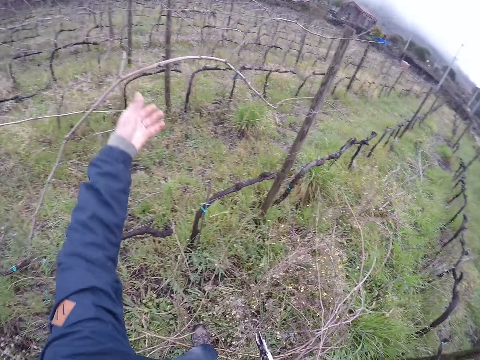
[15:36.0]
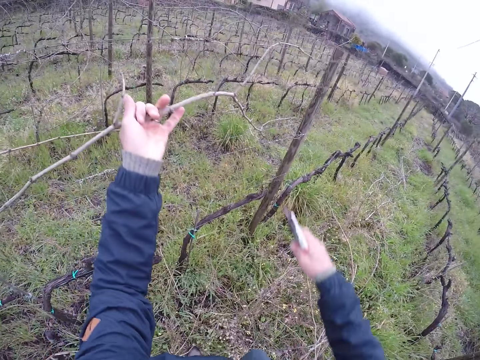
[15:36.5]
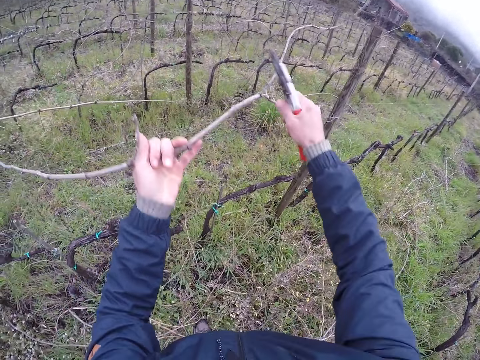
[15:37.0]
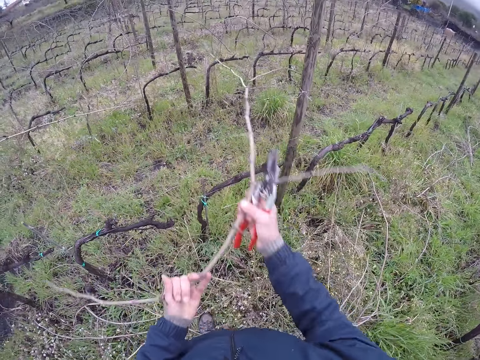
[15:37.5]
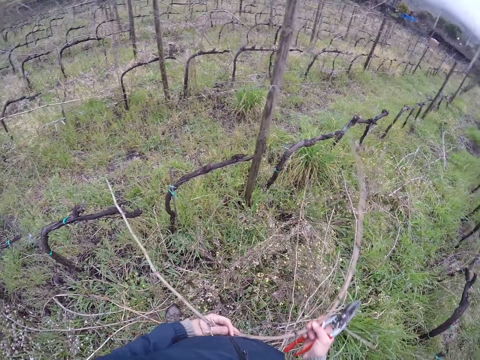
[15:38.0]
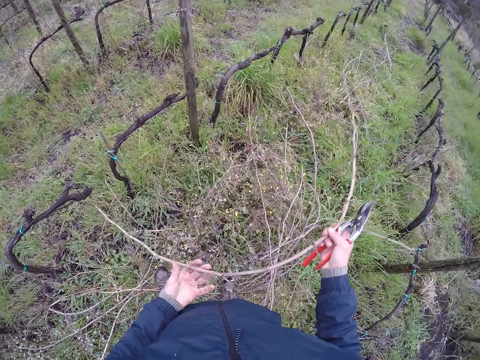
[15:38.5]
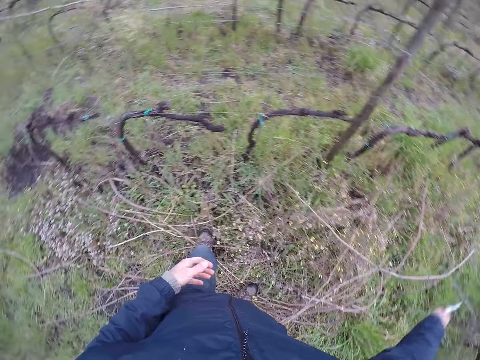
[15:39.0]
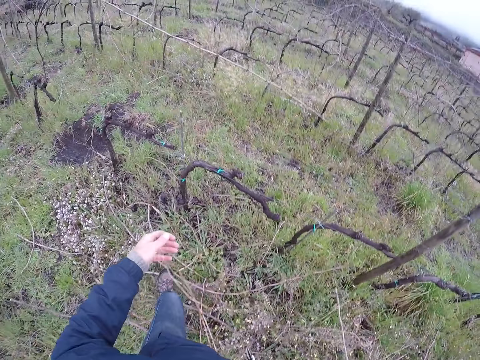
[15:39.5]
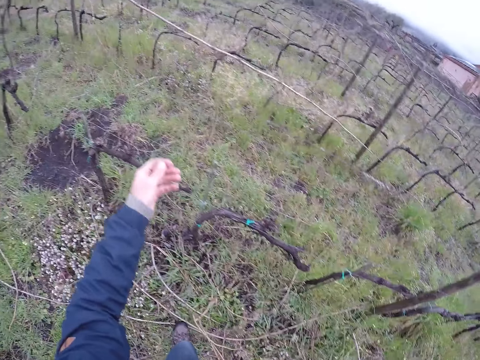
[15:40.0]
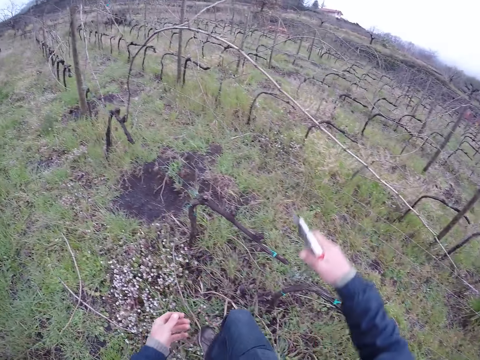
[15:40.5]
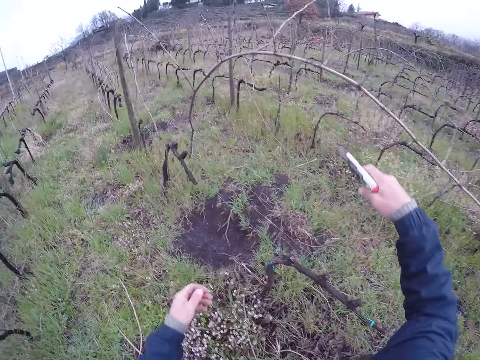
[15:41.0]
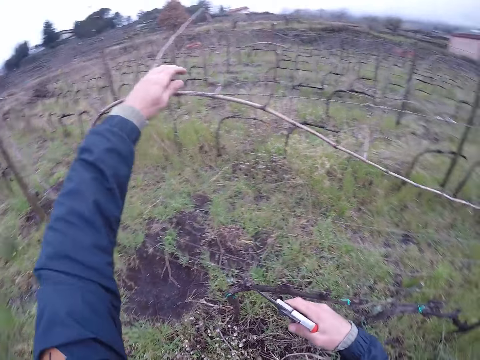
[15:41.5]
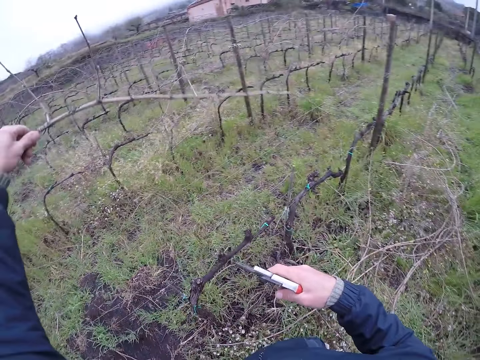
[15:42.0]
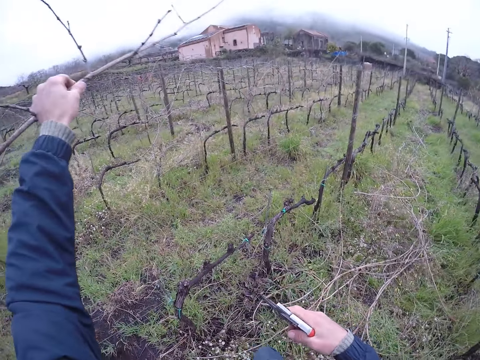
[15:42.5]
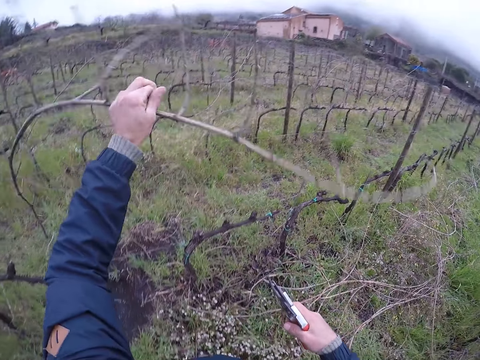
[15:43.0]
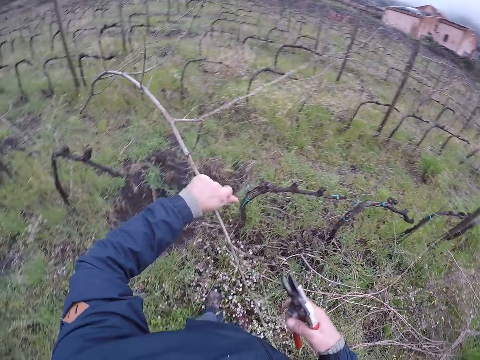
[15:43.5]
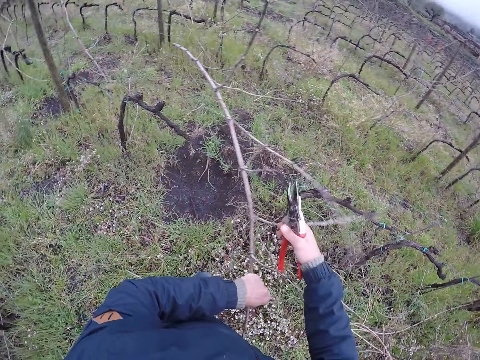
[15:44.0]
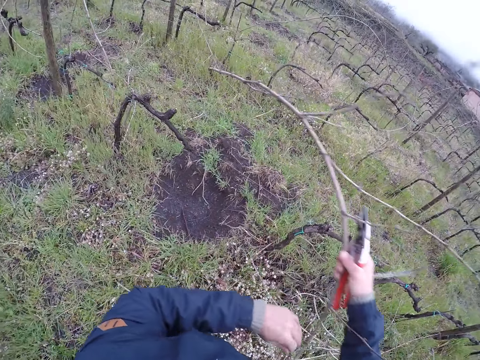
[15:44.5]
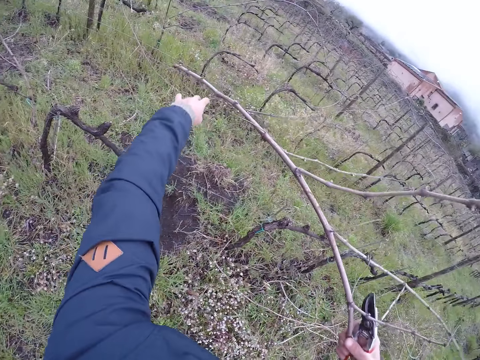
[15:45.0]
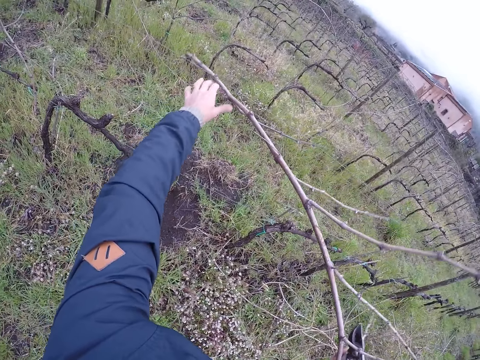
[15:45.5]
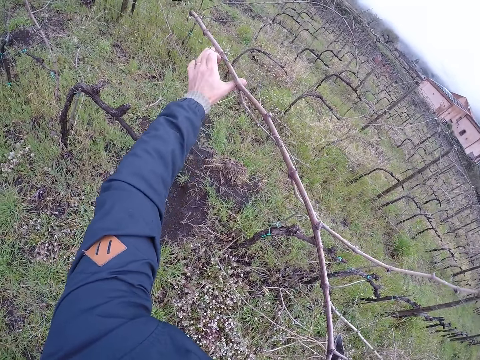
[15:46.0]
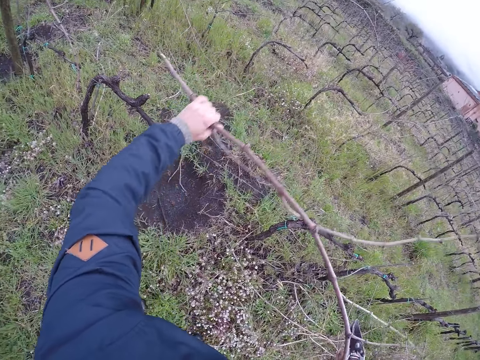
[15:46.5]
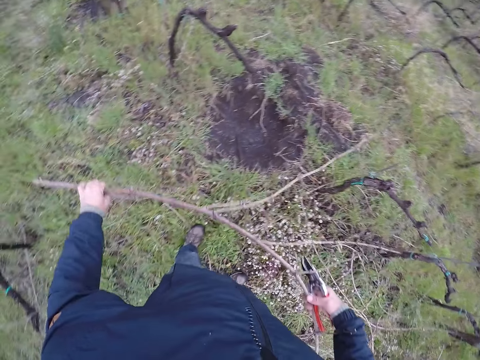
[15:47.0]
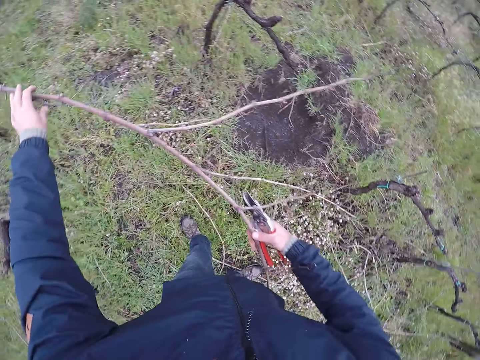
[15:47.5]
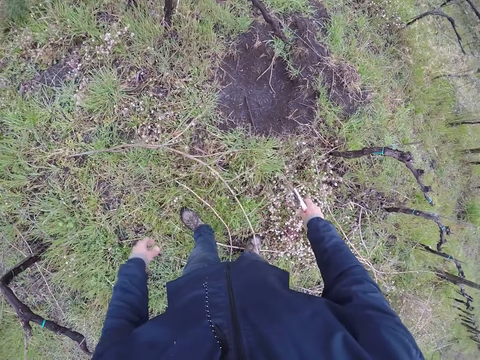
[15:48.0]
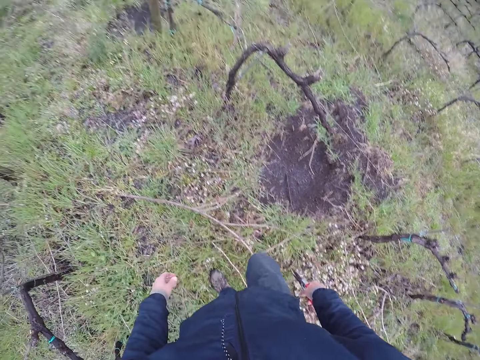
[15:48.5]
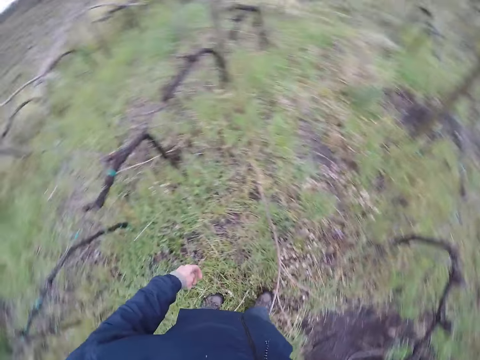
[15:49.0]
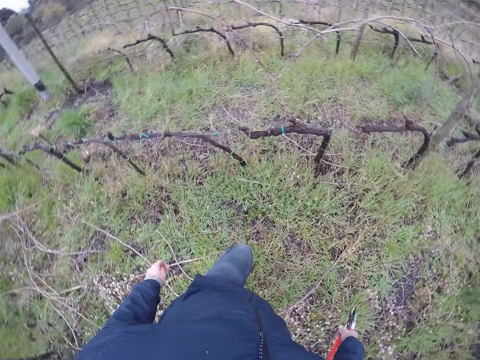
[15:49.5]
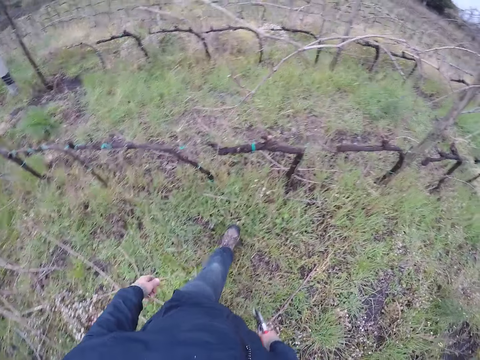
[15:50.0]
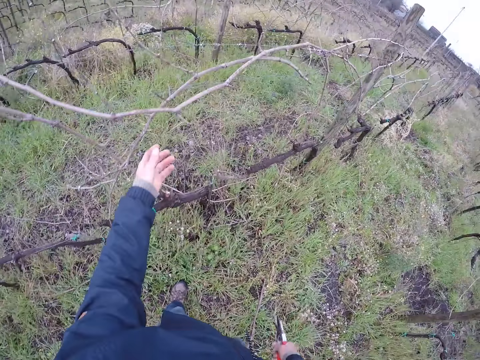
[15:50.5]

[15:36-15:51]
The camera wearer pulls a twig with his left hand. He cuts the twig in his left hand with a pruning shear in his right hand. He pulls the twig with both hands. He drops the twig in his right hand on the ground. He pulls the twig on the hedge with both hands. He drops the twig on the ground with both hands.

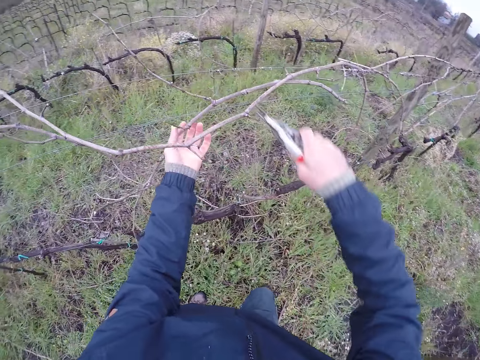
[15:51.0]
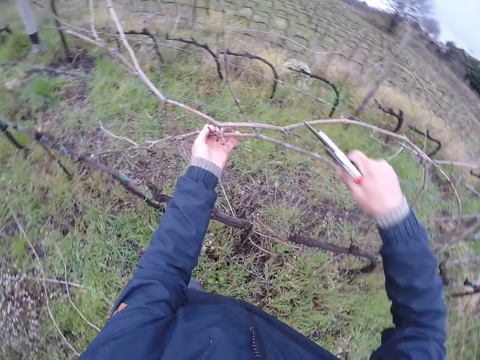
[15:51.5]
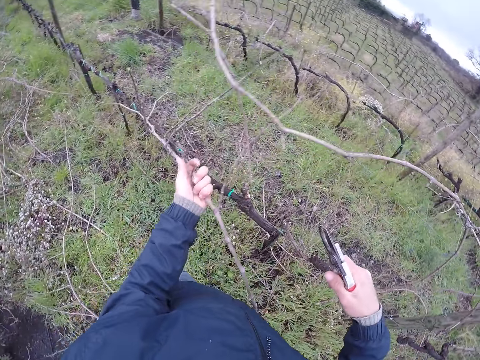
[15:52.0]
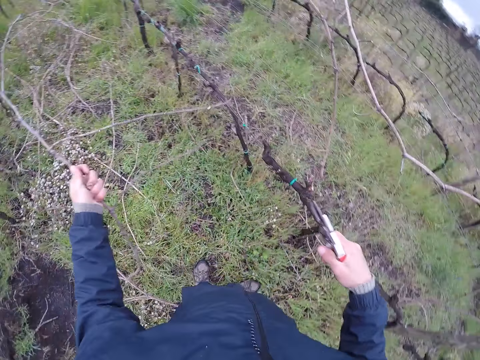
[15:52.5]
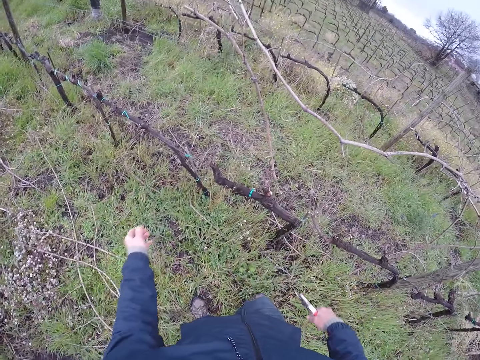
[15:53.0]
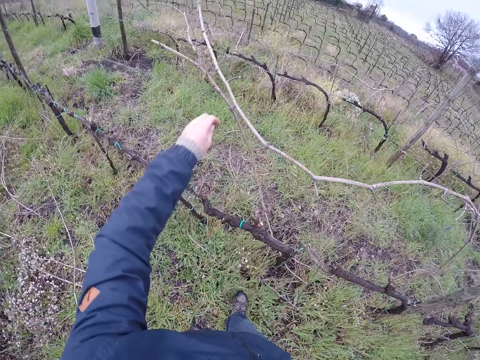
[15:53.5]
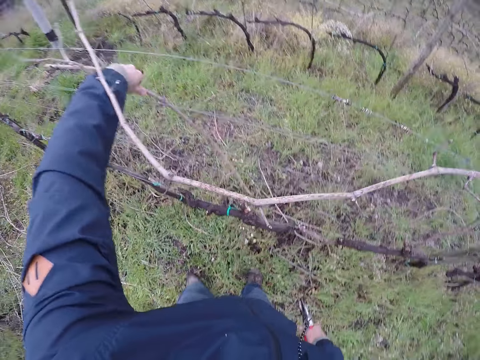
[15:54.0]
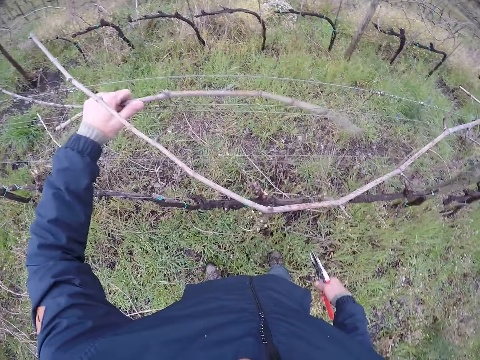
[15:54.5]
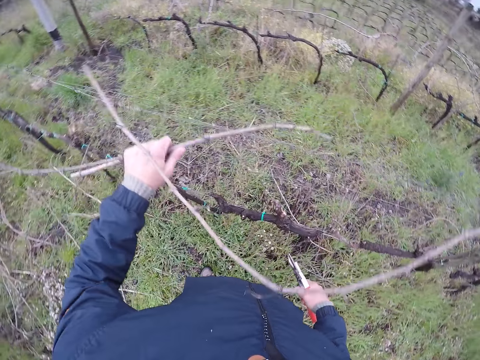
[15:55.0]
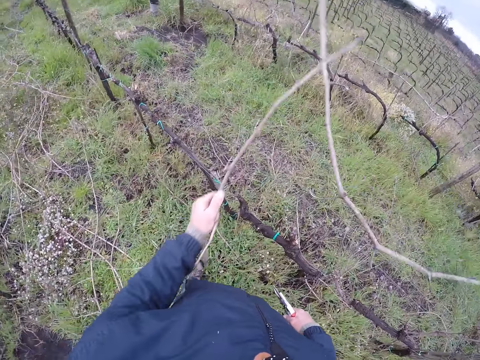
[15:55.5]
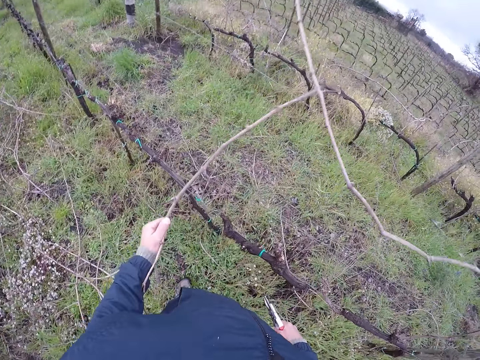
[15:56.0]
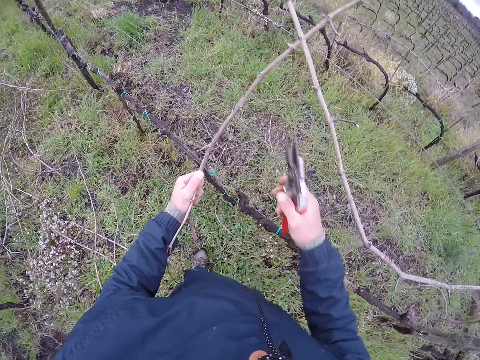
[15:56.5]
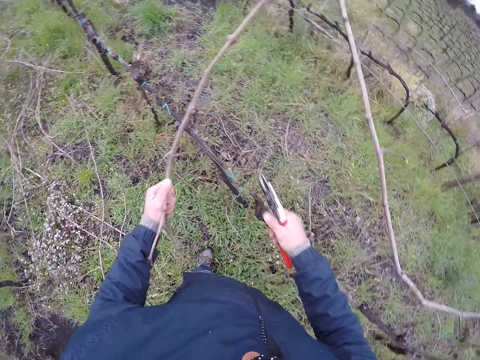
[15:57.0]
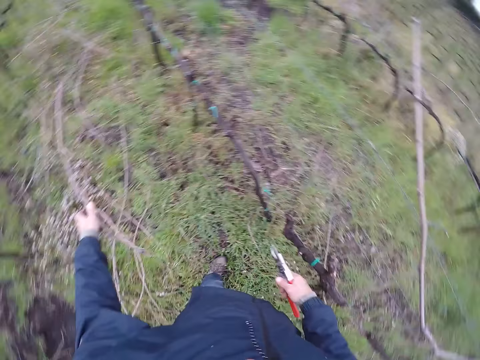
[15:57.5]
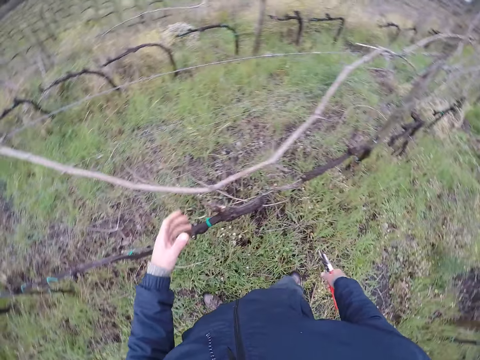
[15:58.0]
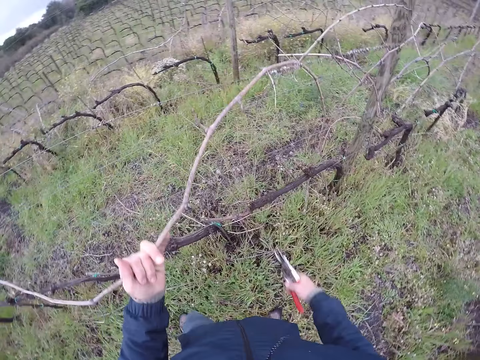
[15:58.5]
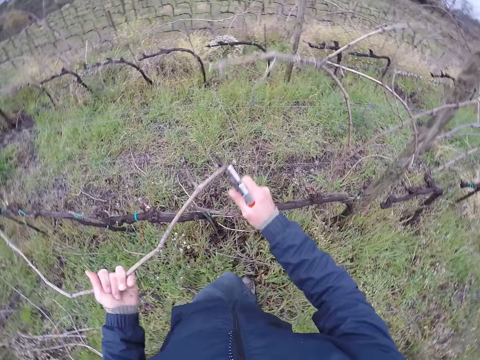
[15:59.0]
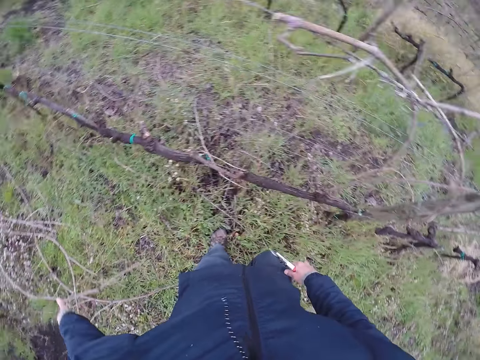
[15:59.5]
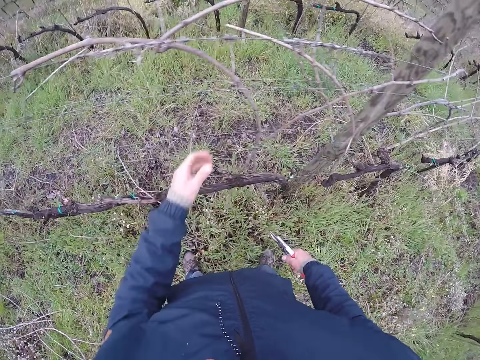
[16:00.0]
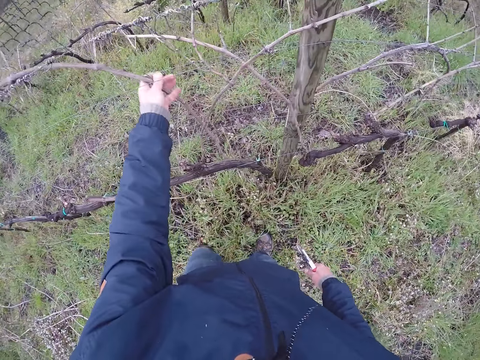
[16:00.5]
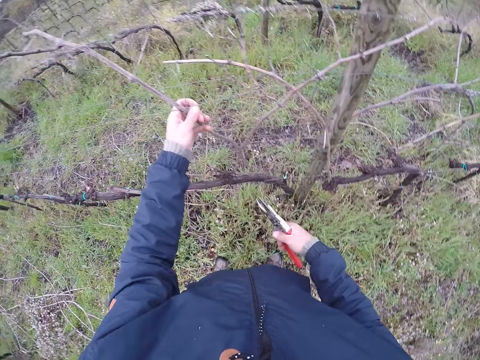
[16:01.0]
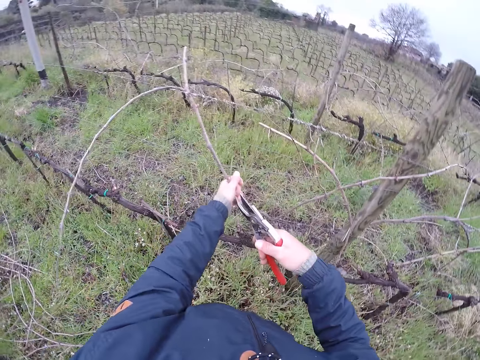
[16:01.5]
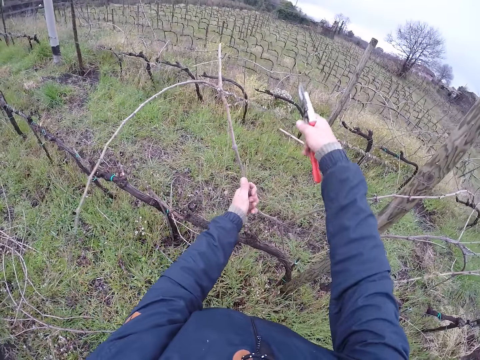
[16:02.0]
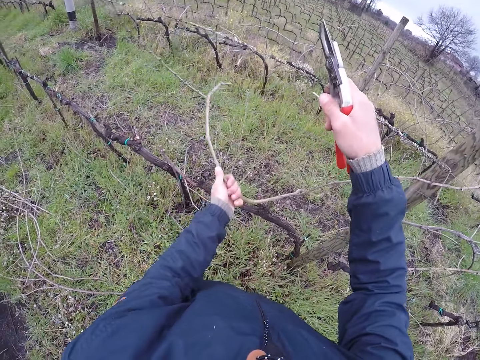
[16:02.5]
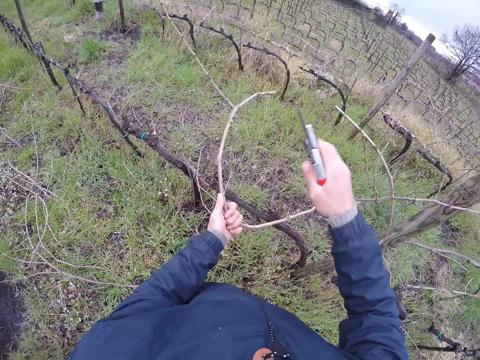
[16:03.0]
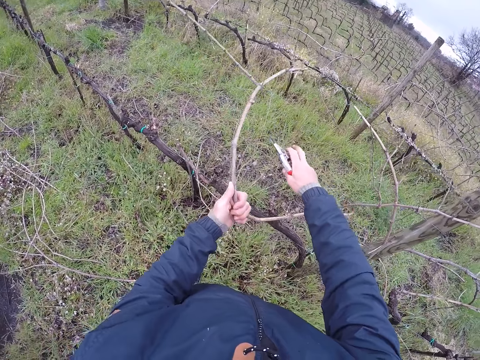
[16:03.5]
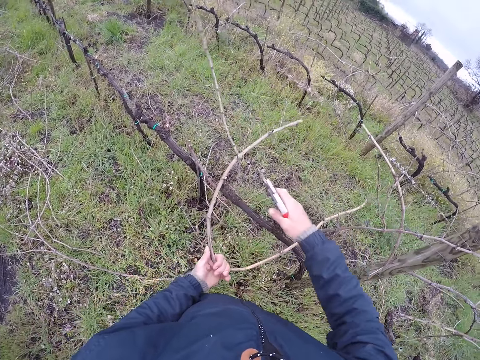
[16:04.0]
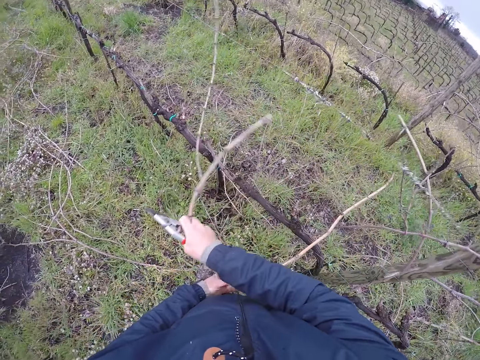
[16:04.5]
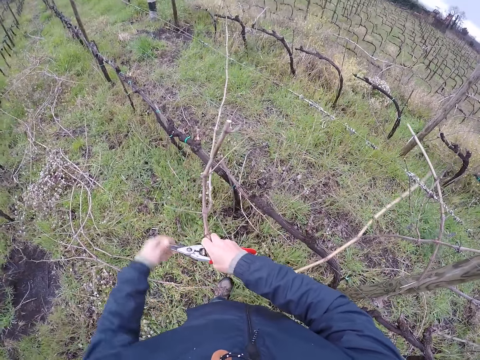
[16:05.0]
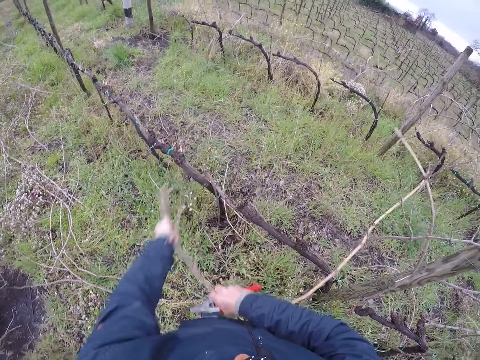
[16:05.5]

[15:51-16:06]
The camera wearer pulls a twig with his left hand. He throws down the twig on his left hand. He pulls a twig with his left hand. He cuts the twig with his left hand. He throws the twig in his left hand to the ground. He pulls a twig with his left hand. He cuts the twig in his left hand with a pruning shear in his right hand. He throws the twig in his left hand to the ground. He pulls a twig with his left hand. He pulls the wire with his right hand. He pulls the twig on the hedge with both hands.
